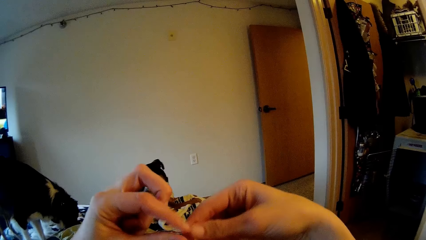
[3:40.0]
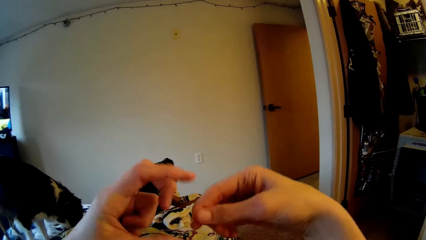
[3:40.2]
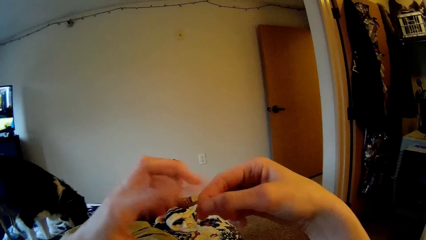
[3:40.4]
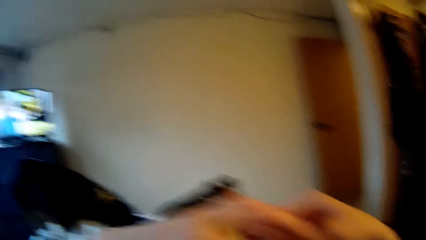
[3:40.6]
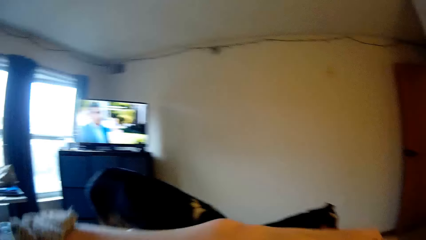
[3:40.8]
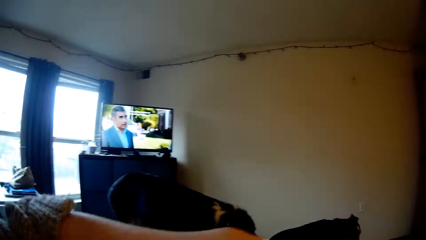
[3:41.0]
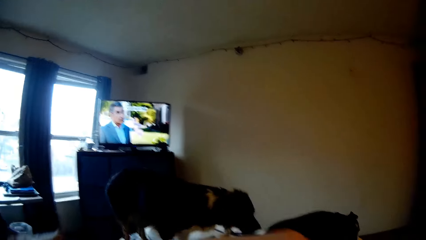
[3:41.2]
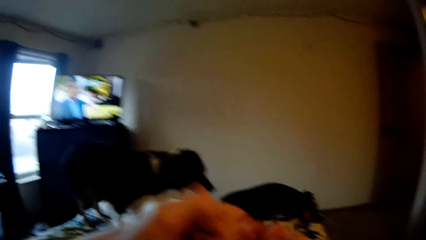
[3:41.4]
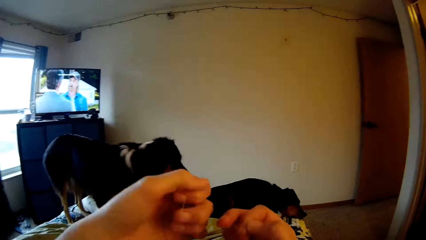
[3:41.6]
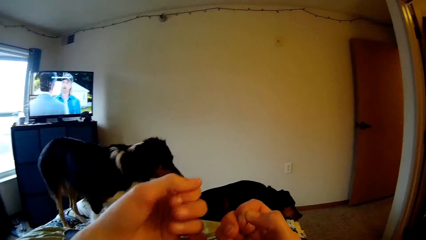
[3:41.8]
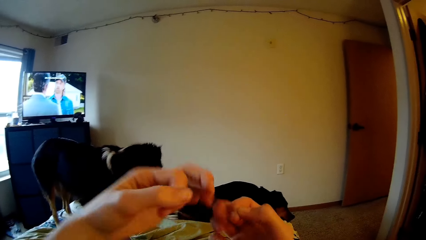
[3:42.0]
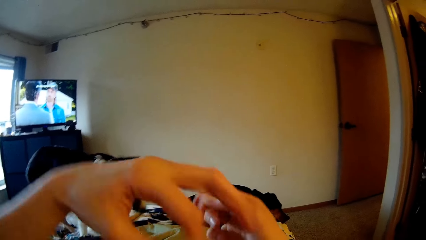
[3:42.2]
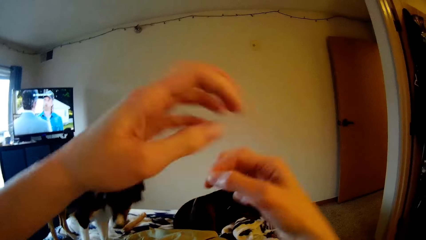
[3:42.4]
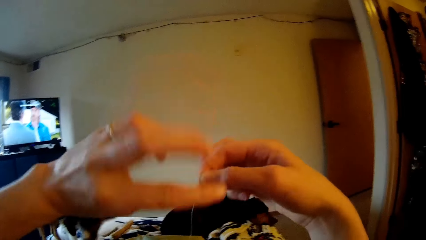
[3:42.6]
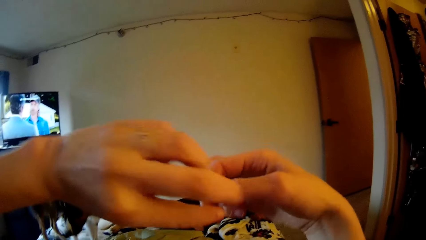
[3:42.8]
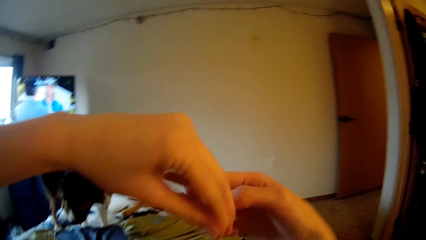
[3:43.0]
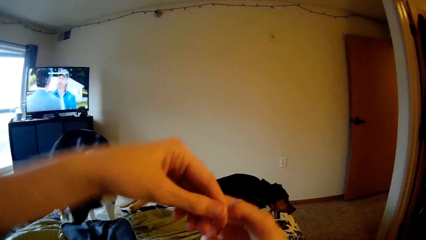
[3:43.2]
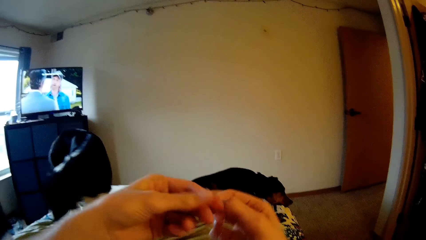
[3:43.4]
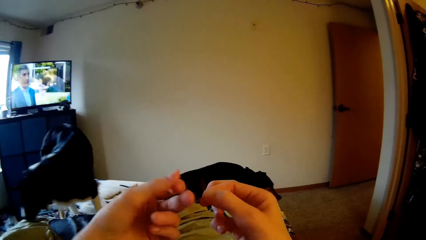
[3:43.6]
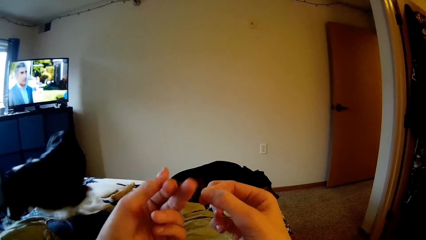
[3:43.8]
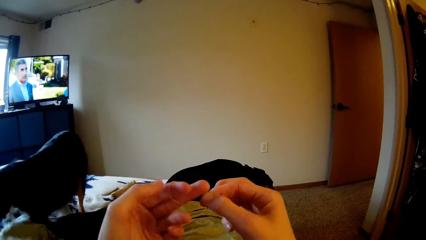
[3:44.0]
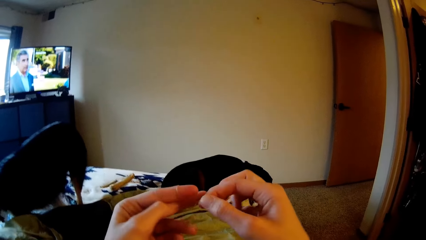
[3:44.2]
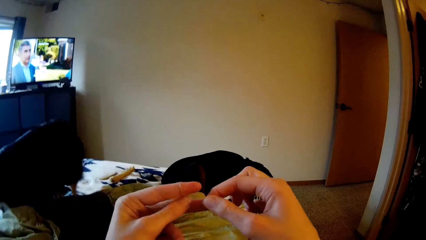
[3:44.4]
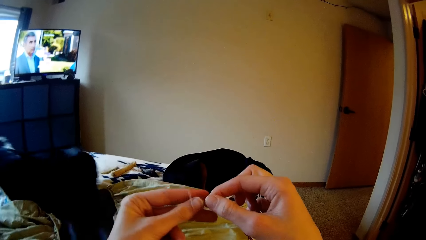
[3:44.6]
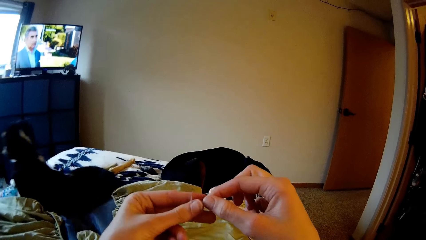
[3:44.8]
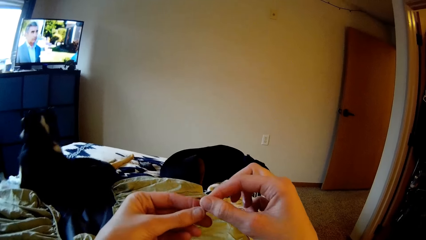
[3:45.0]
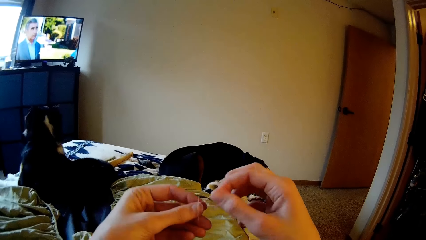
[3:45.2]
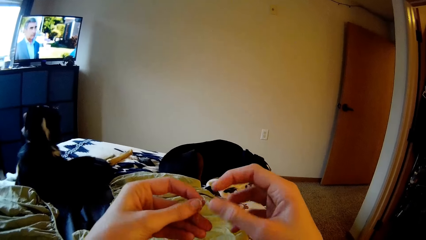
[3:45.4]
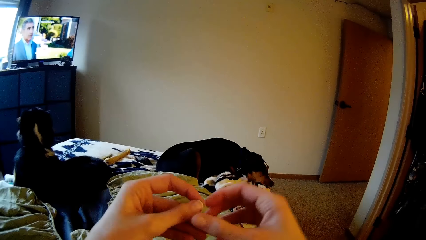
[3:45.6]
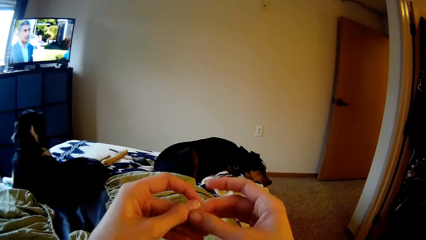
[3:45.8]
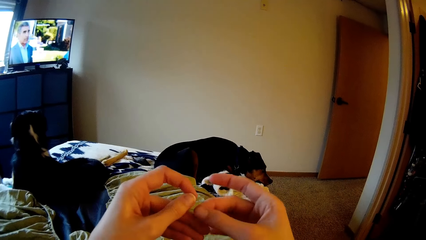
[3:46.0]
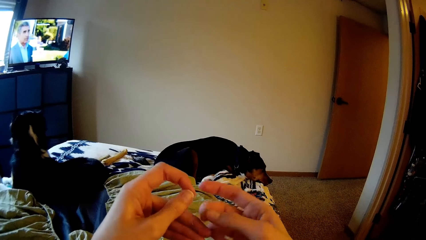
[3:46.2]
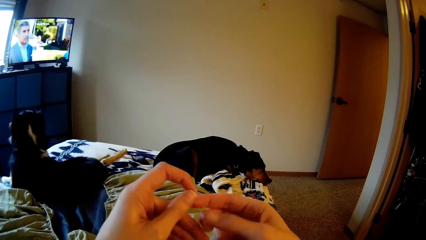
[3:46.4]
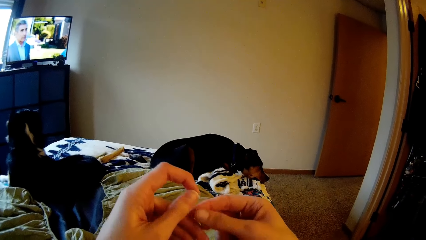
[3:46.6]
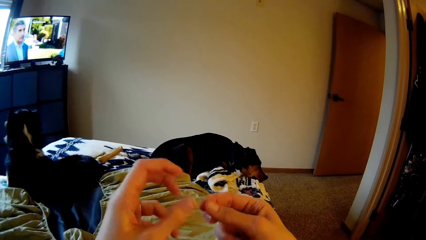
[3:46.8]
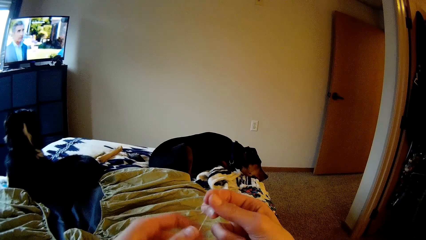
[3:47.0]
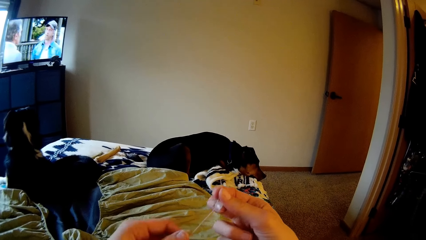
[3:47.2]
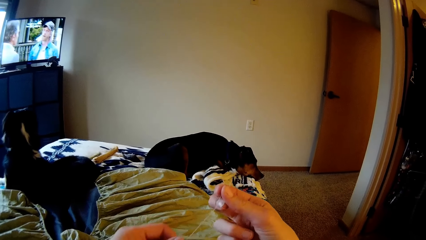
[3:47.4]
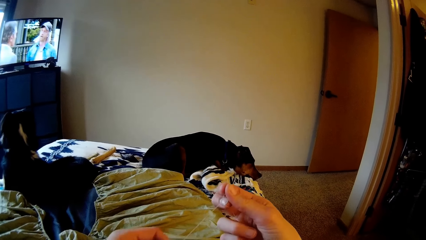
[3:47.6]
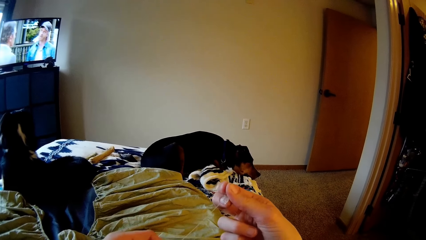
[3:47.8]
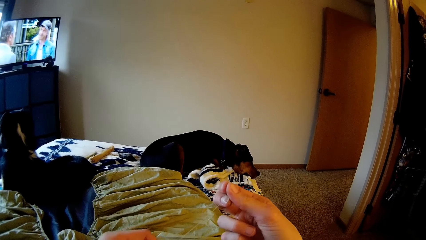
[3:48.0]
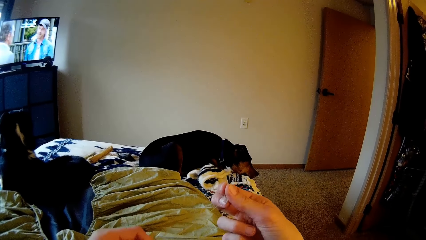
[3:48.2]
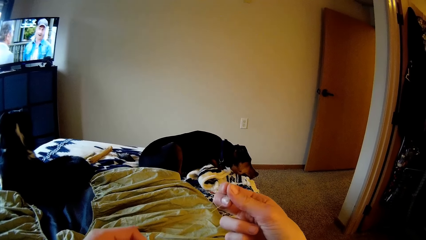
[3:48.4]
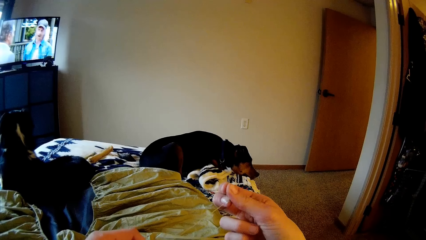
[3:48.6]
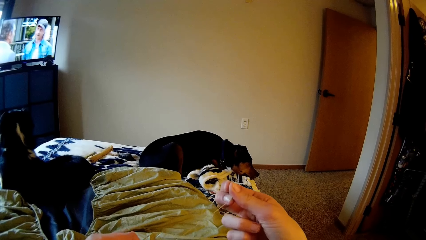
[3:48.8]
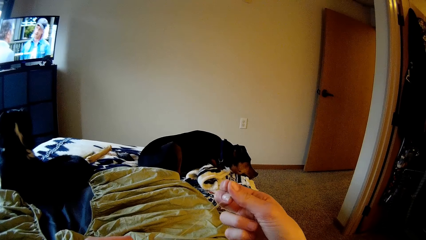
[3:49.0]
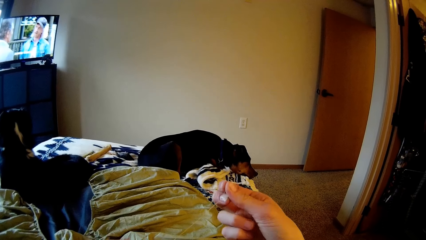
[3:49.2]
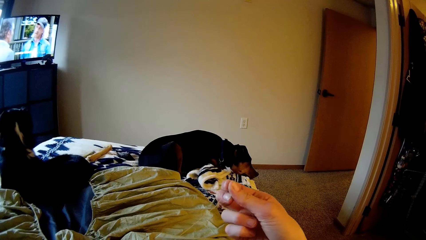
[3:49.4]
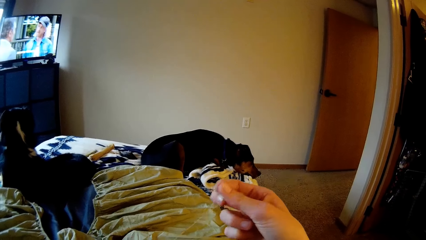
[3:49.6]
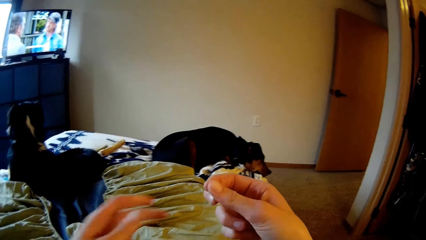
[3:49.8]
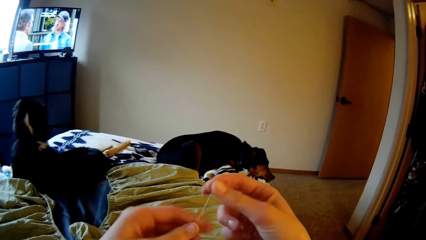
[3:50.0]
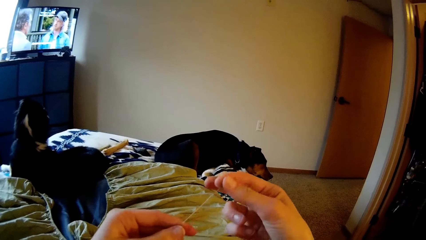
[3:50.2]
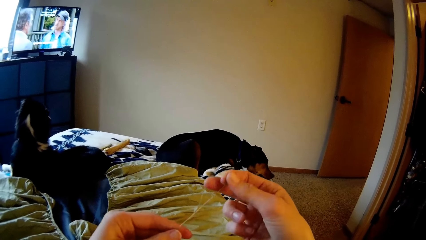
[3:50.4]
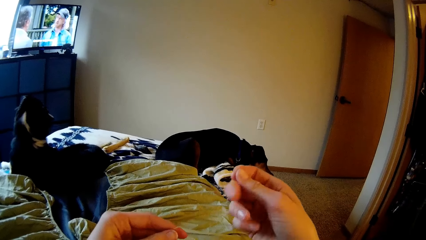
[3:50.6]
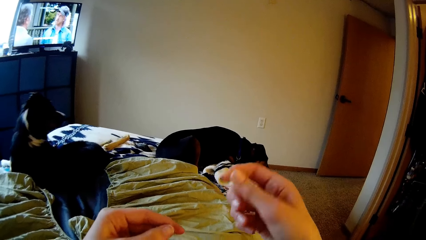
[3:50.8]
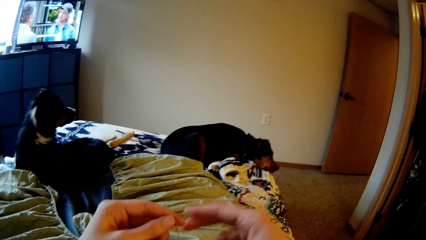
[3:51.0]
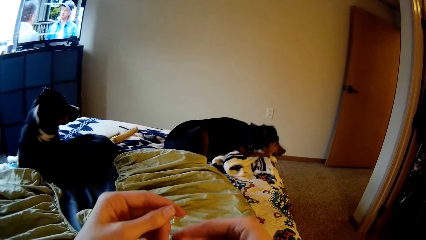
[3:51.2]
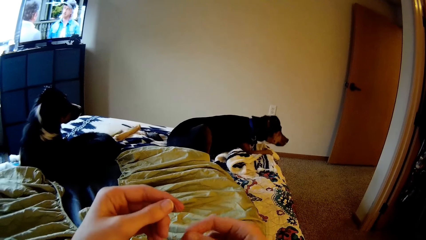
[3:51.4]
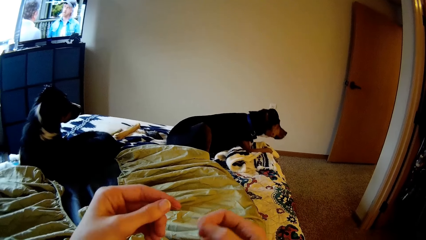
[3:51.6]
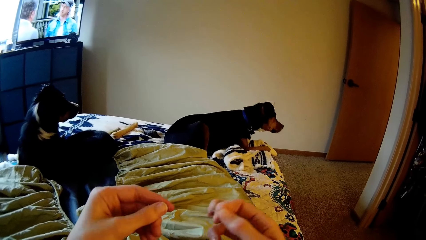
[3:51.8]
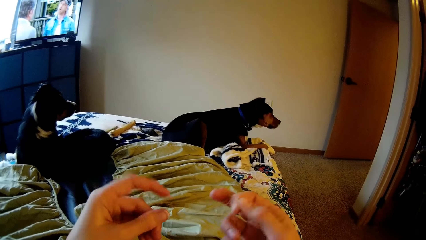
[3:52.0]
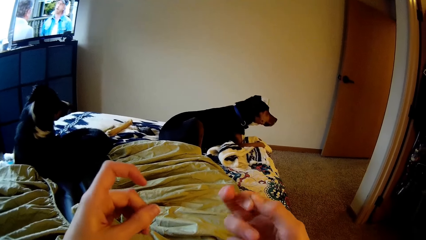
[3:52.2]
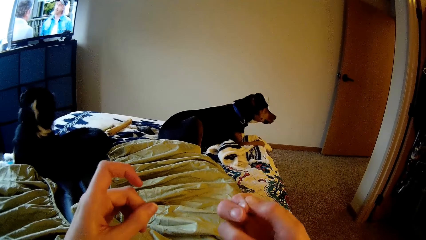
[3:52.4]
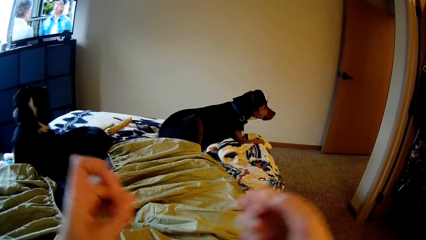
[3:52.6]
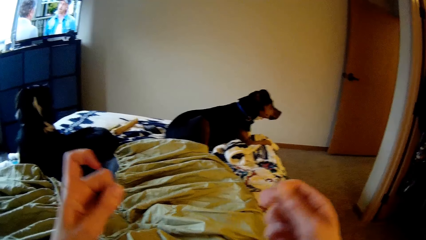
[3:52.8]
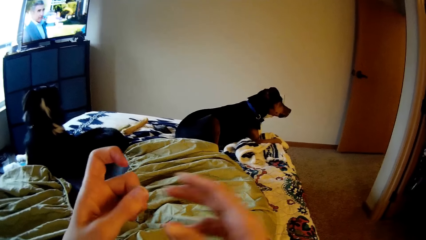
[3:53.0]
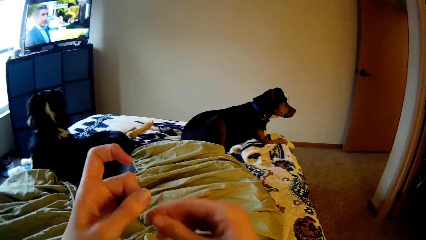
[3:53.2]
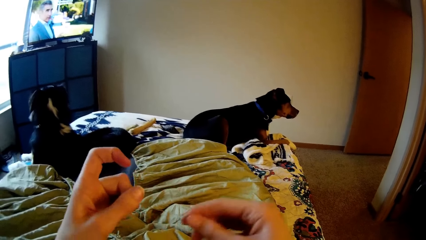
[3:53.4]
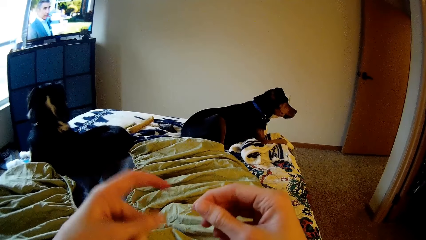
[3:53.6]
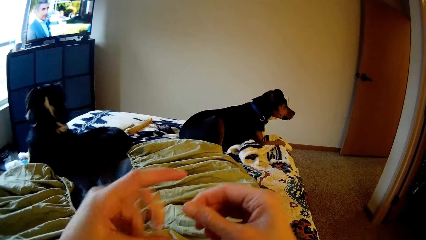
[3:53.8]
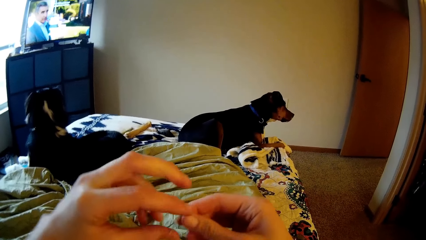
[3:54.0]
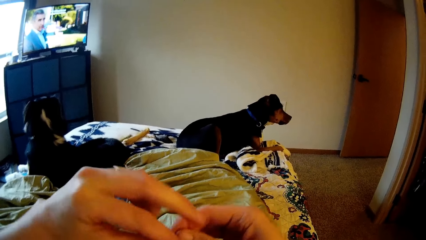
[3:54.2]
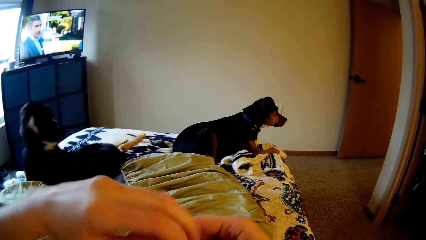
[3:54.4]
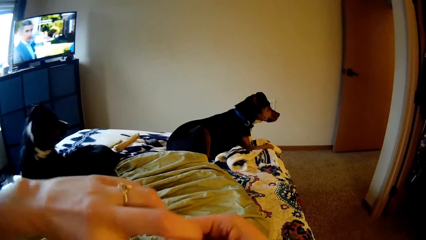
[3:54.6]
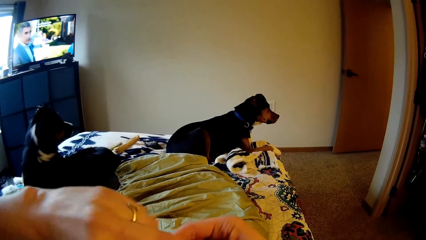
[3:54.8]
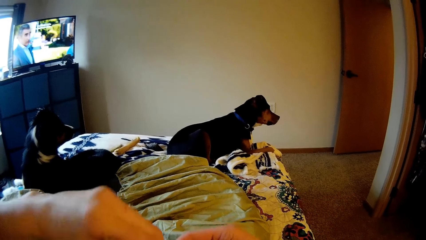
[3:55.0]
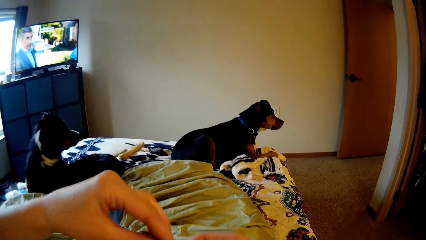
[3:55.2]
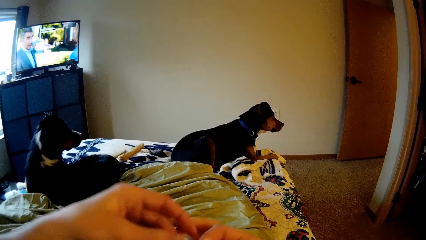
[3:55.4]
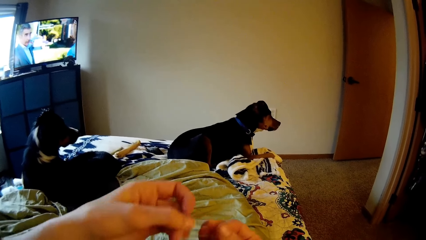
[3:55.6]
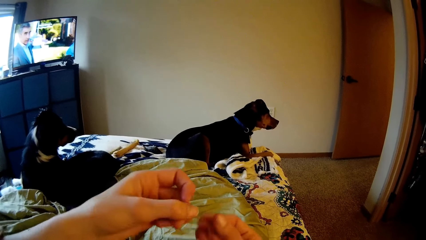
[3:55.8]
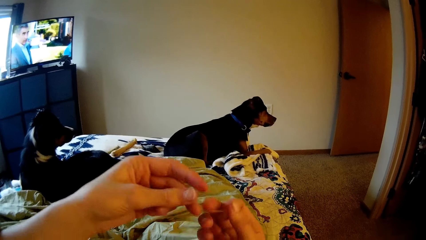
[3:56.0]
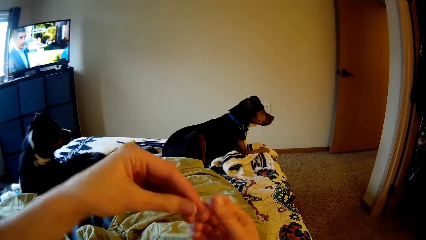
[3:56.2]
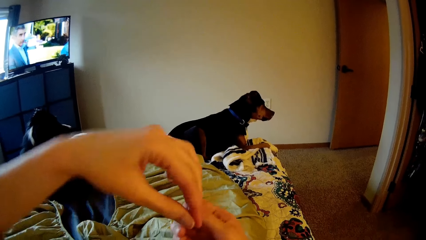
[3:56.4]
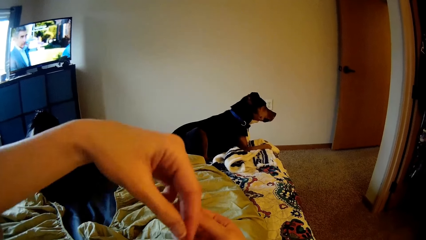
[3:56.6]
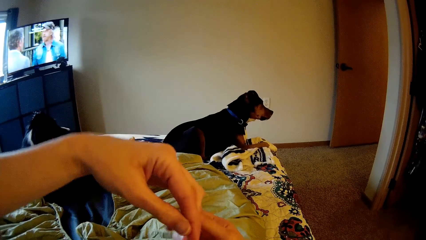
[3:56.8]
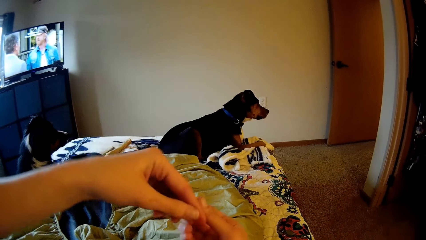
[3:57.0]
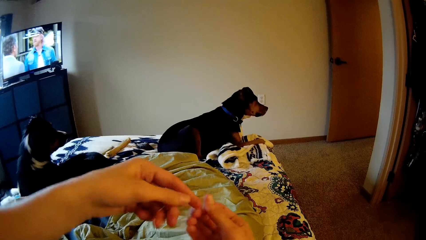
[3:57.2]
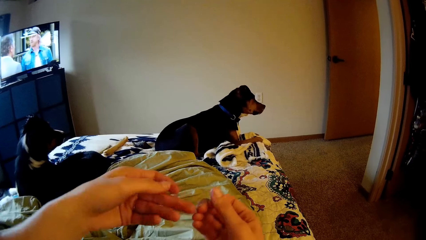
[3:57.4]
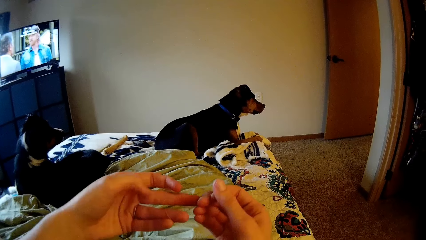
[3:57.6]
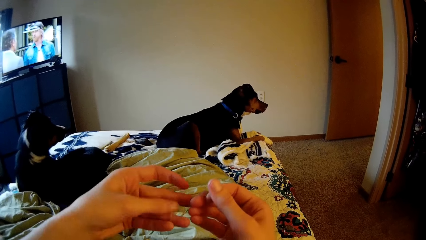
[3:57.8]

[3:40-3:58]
The camera wearer ties the end of the thread with her hands. A dog sits on the bed. Another dog raises its head. The first dog turns to the left.
